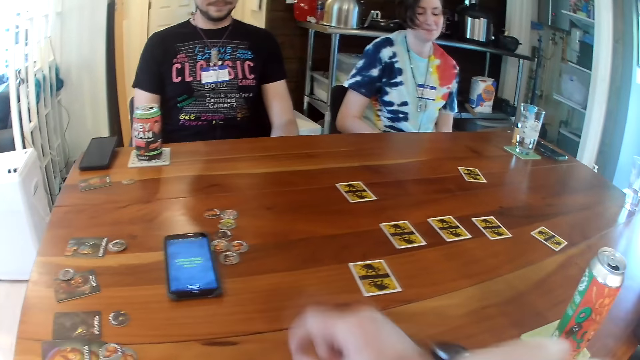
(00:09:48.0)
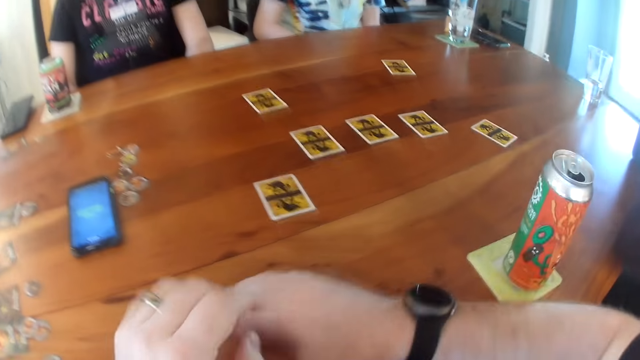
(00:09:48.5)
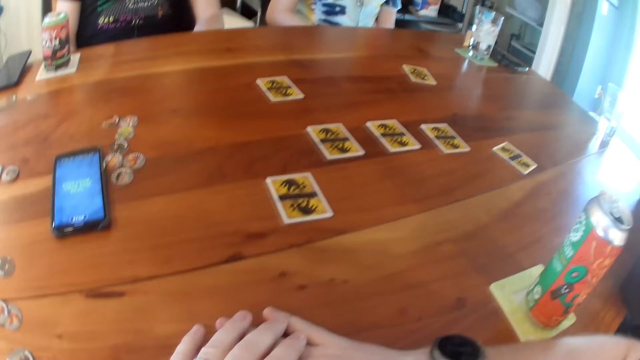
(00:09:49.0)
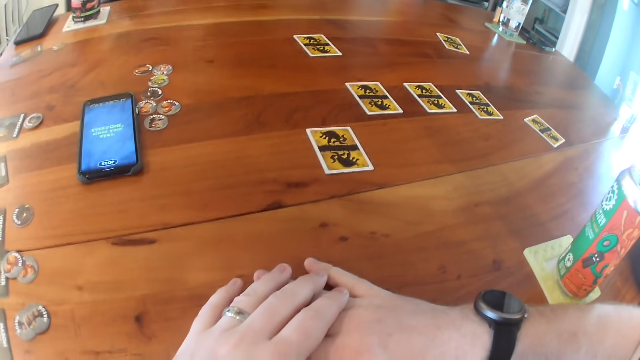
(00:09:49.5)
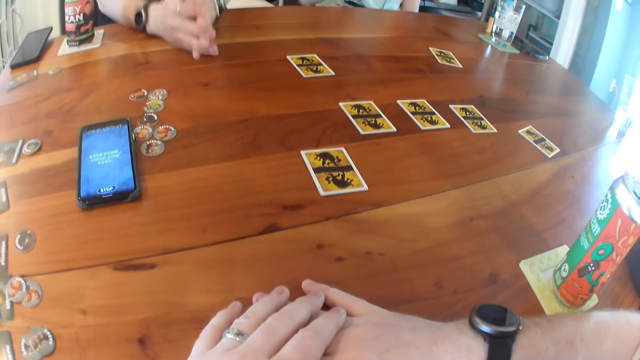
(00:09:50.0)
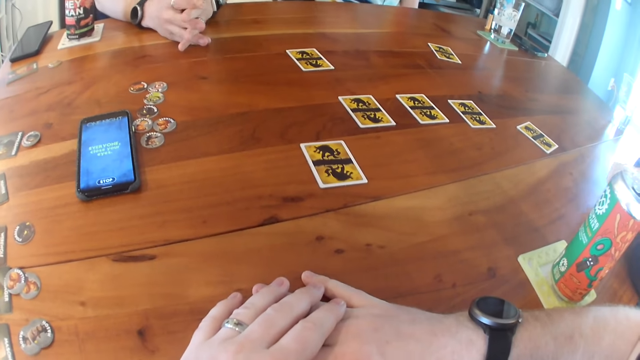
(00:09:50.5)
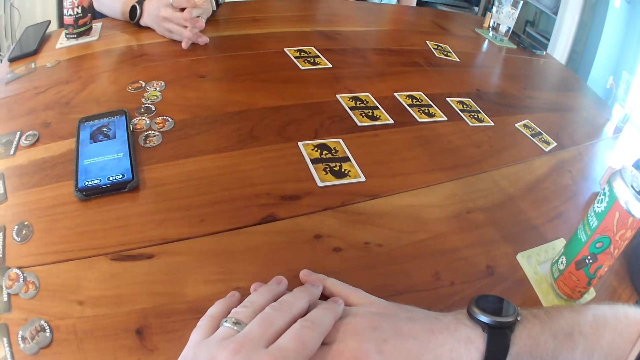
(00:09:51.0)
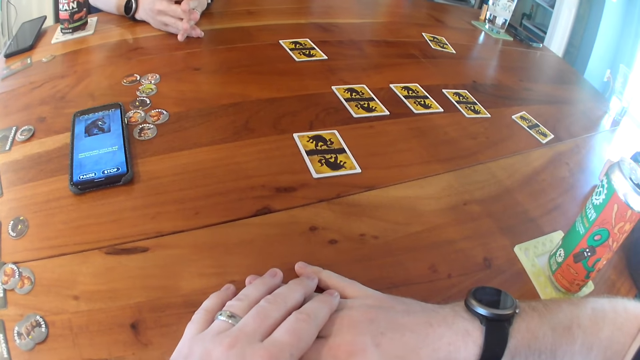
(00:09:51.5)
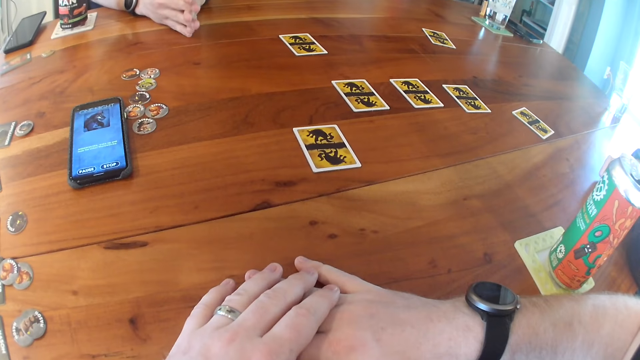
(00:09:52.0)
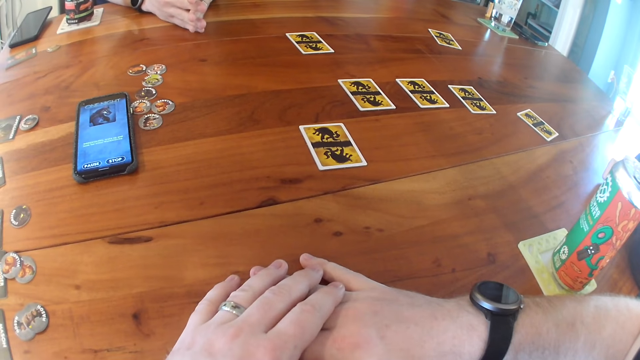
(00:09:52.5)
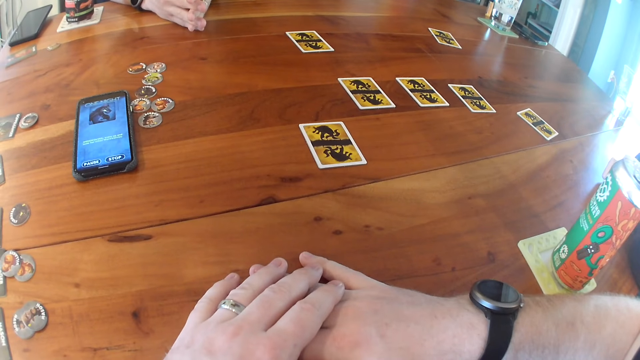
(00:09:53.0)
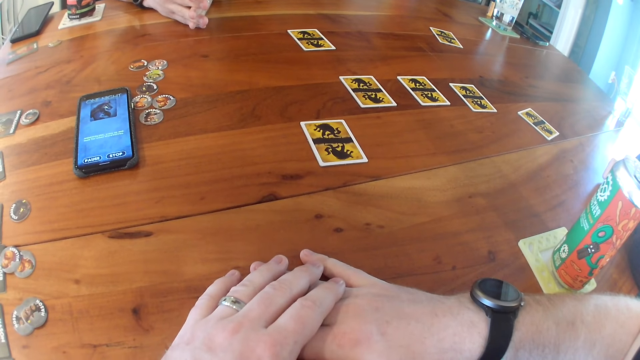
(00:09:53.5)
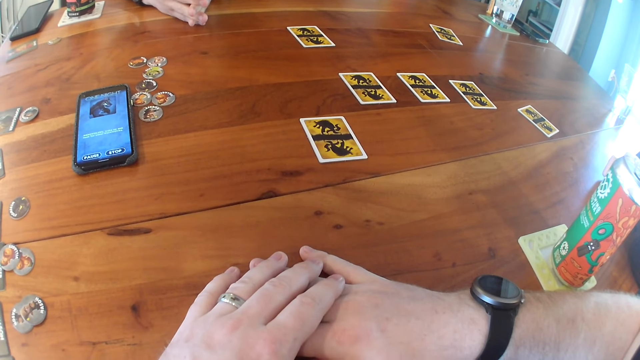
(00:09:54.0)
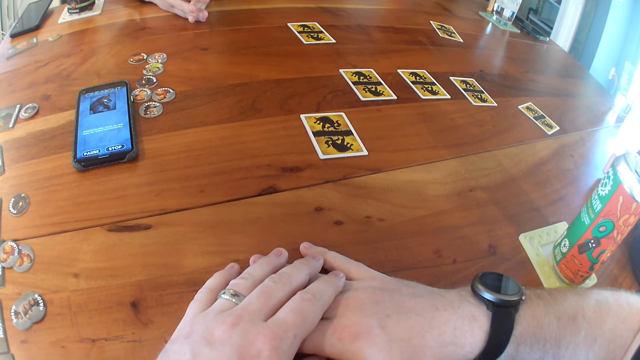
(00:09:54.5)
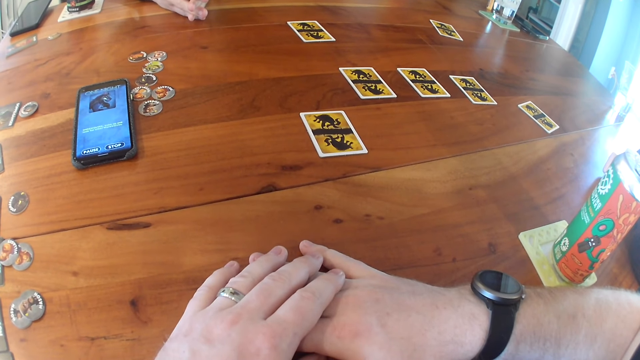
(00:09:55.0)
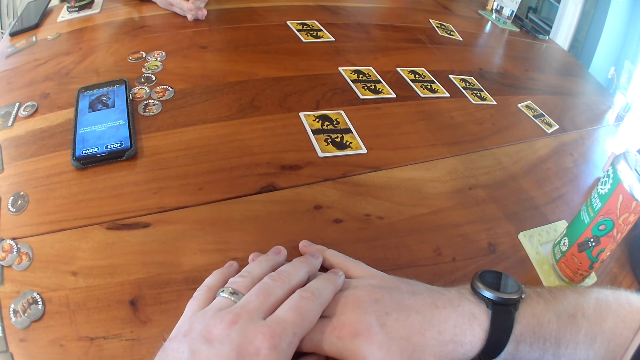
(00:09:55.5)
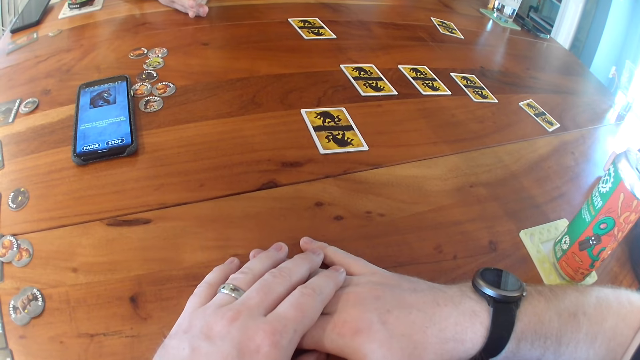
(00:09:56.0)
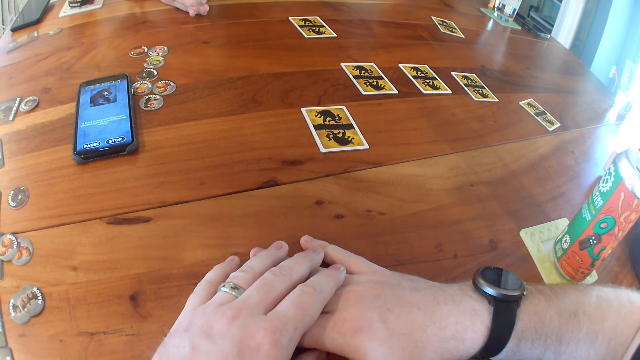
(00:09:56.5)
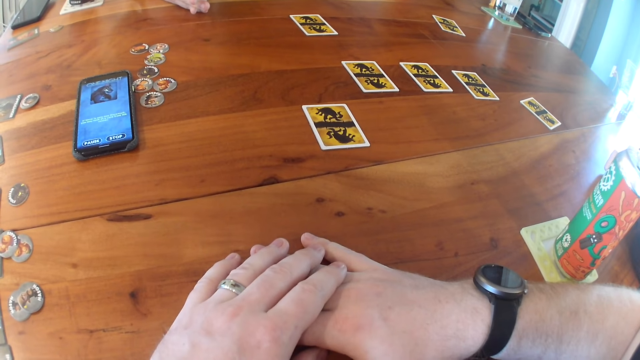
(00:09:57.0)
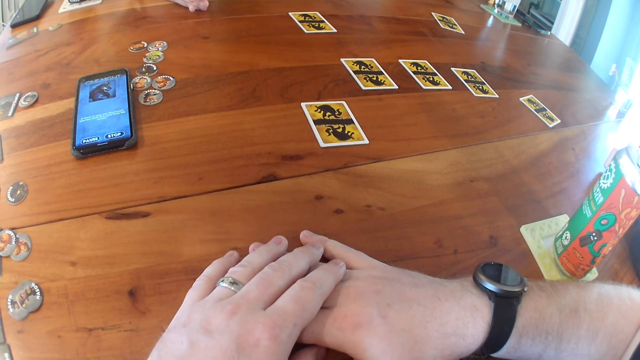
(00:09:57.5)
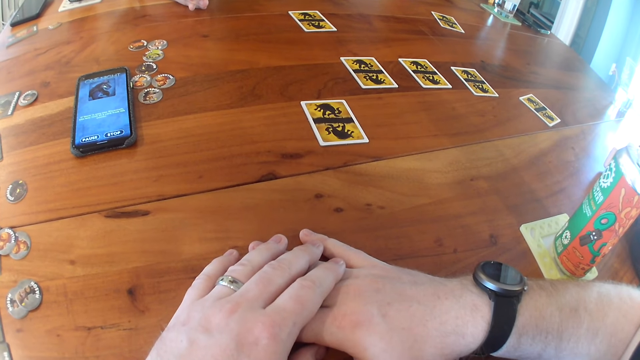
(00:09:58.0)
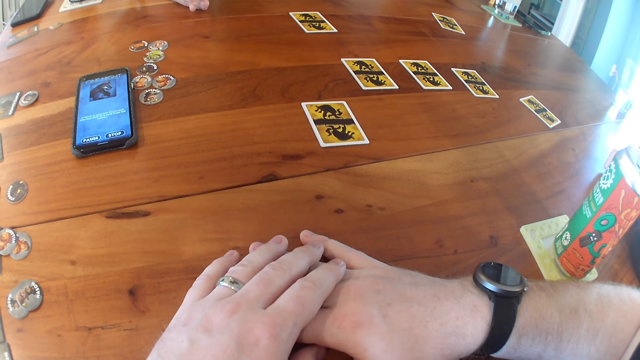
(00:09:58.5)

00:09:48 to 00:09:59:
The camera wearer places both hands on the table. The man places both hands on the table.

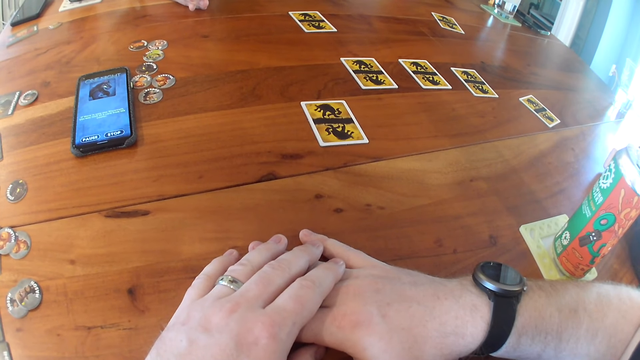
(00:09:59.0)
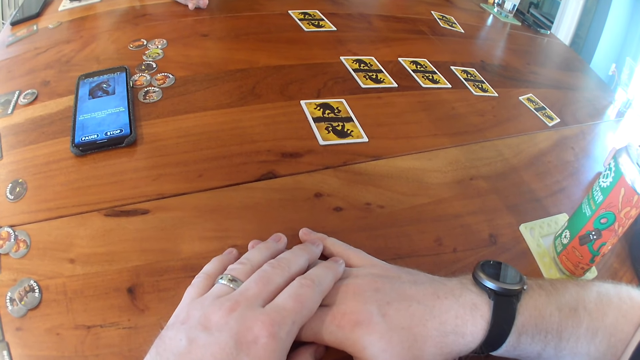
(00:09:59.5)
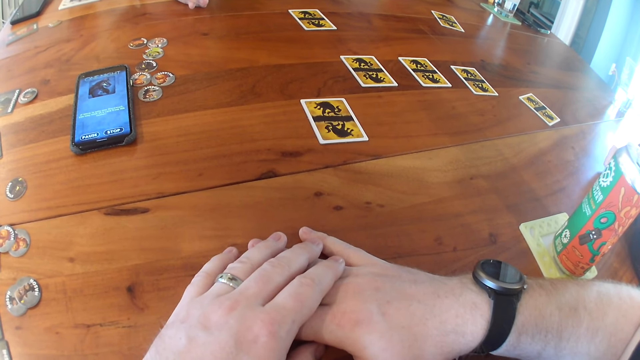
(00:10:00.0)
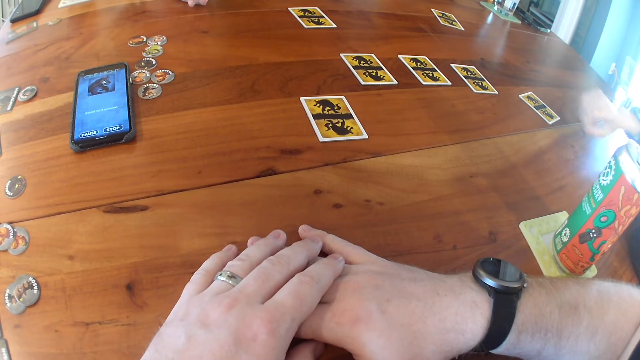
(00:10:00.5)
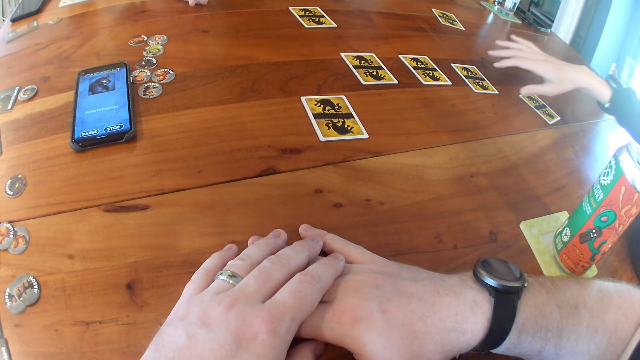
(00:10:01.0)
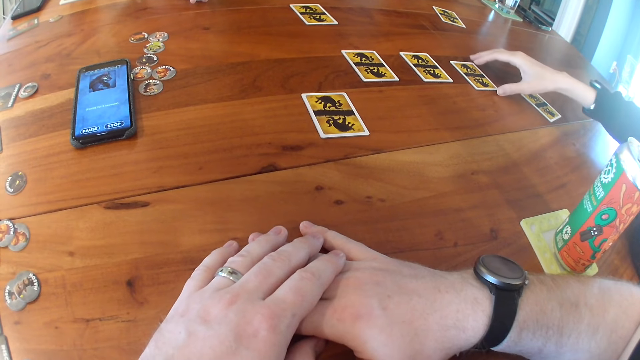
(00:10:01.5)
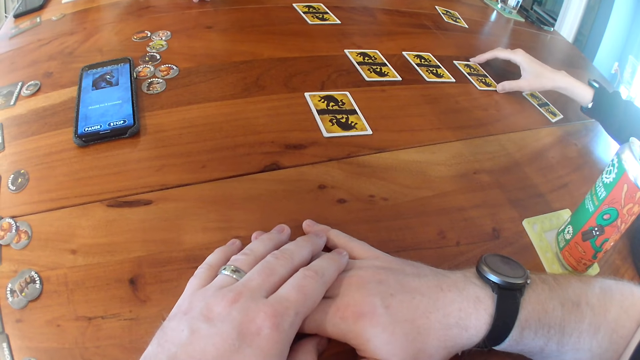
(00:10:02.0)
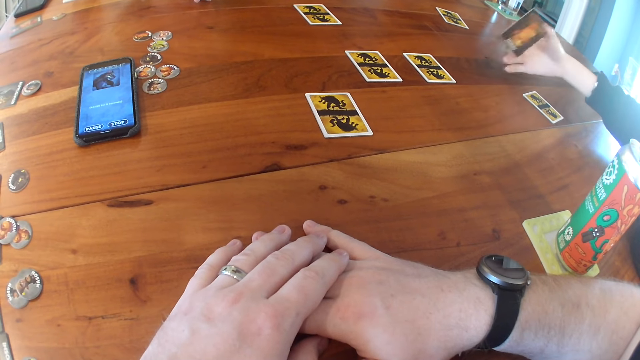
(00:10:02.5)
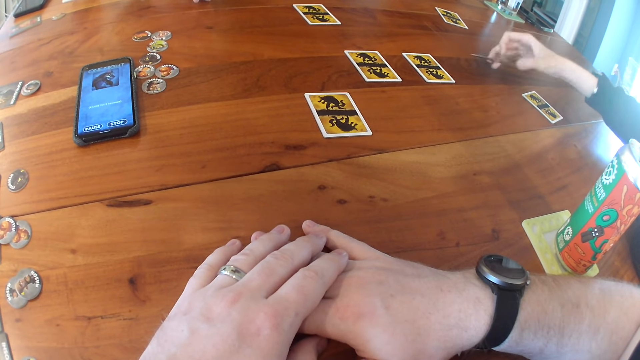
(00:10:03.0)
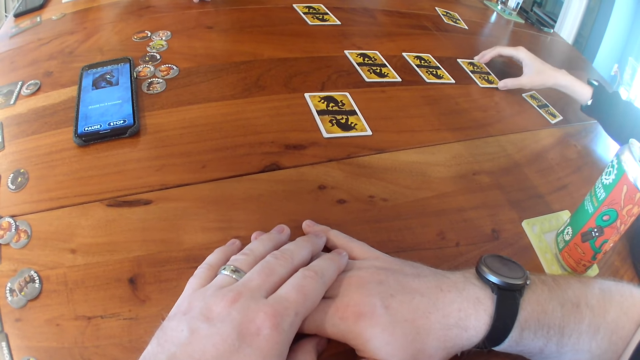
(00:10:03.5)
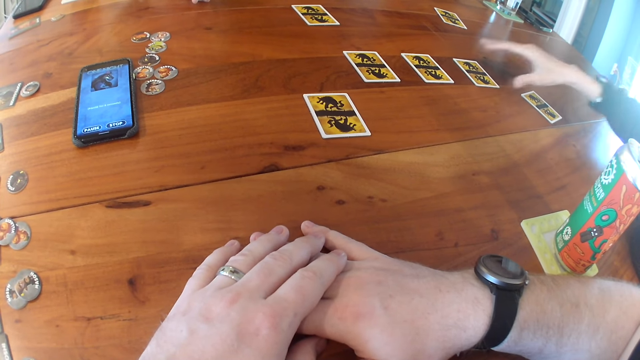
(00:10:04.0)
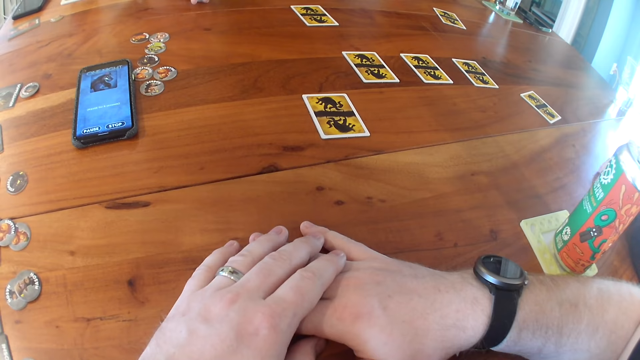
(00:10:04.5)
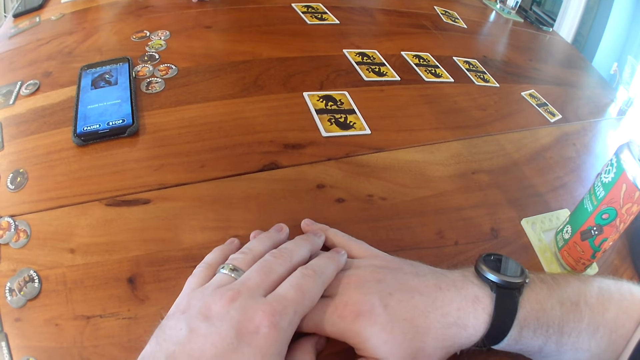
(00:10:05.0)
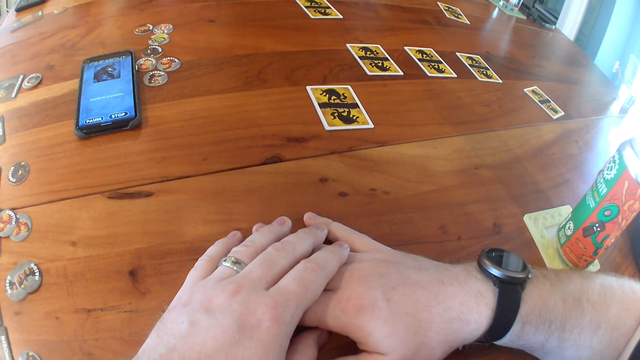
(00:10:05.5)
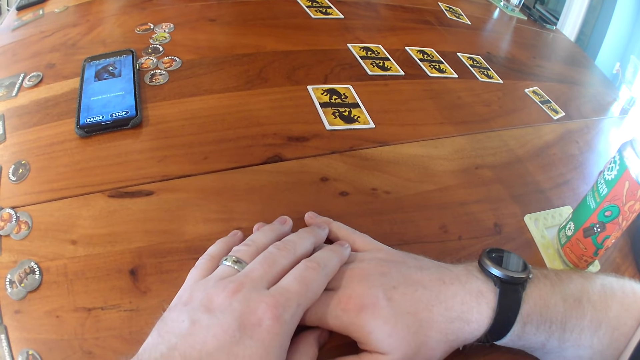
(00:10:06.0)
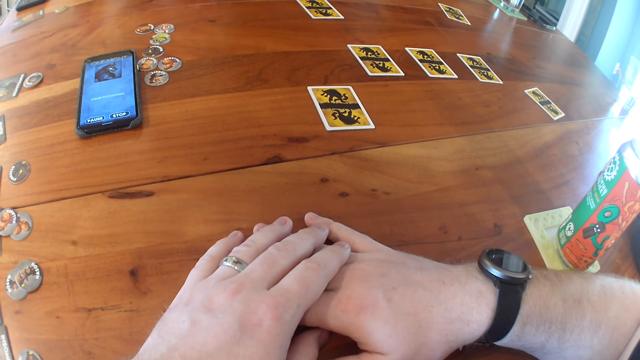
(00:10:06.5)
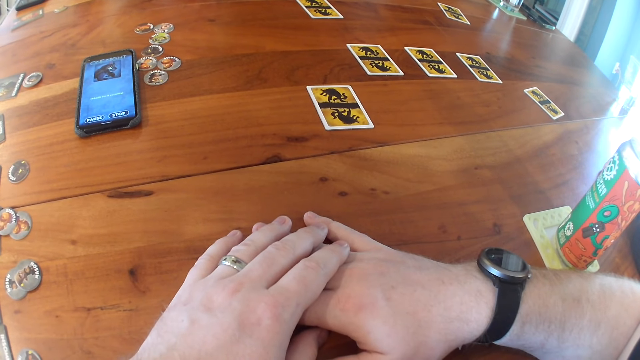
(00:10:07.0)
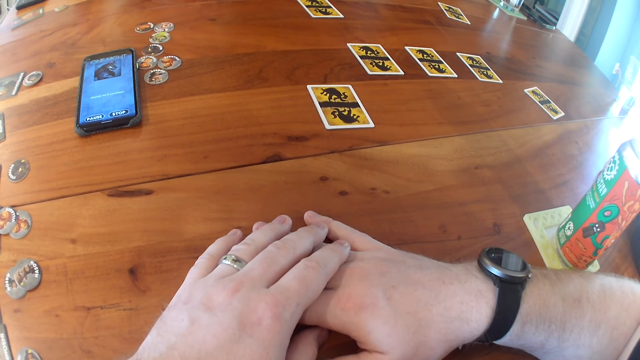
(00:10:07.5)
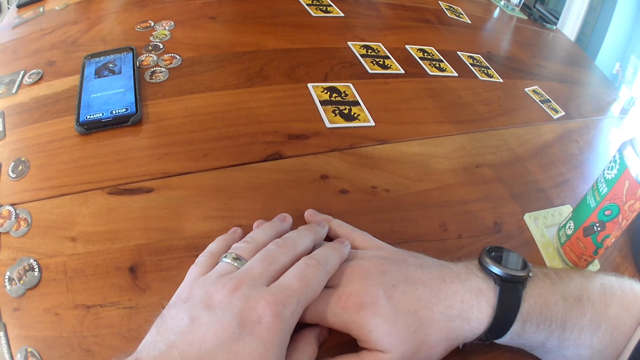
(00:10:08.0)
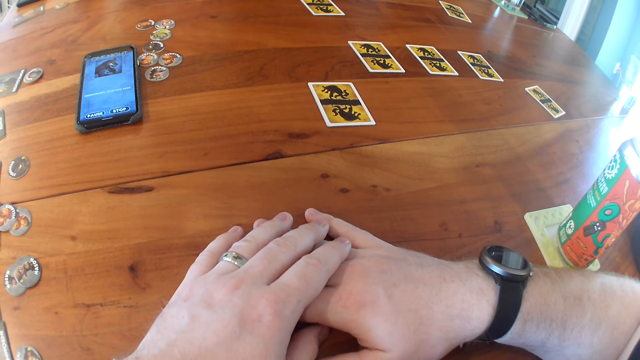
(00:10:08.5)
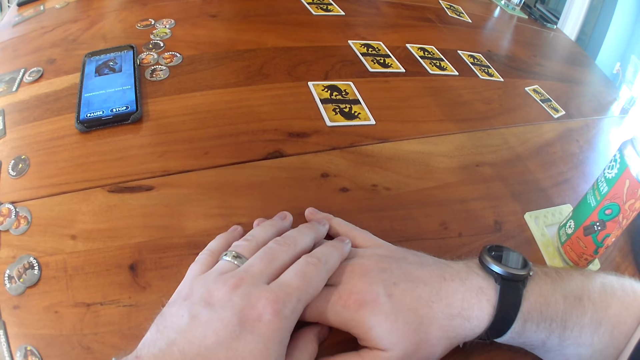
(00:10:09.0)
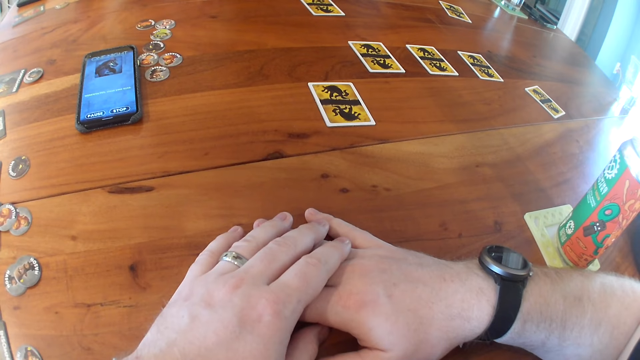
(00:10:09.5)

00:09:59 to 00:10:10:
The woman takes the card from the table with her right hand. The woman drops the card in her right hand on the table. The woman places her right hand on the table.
